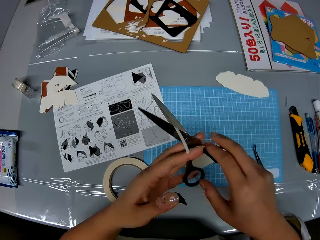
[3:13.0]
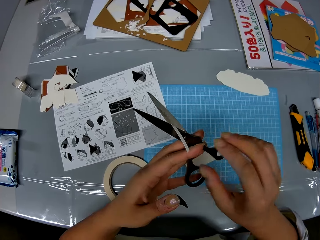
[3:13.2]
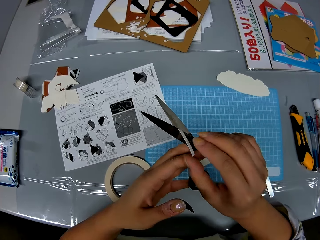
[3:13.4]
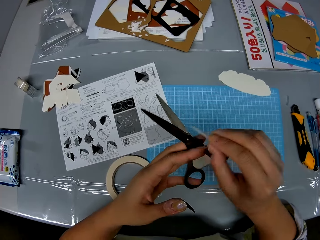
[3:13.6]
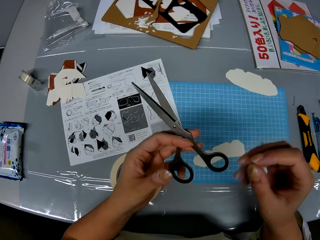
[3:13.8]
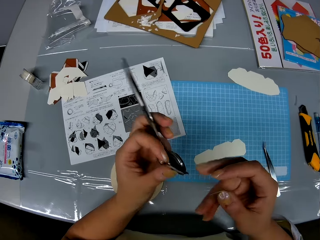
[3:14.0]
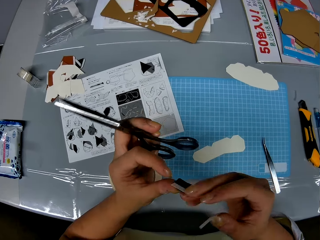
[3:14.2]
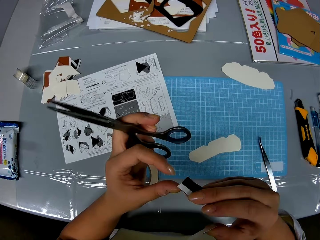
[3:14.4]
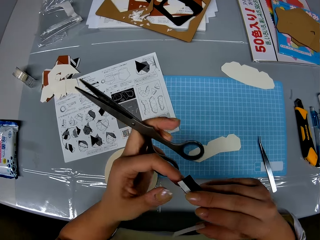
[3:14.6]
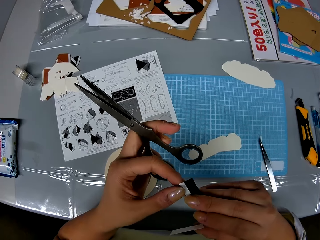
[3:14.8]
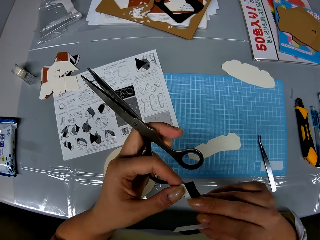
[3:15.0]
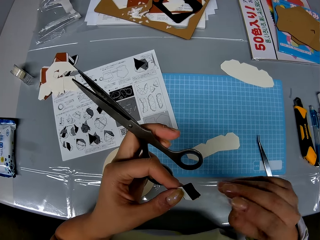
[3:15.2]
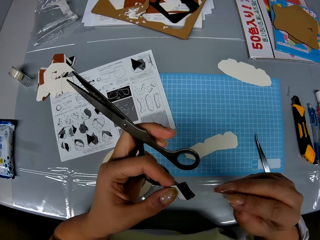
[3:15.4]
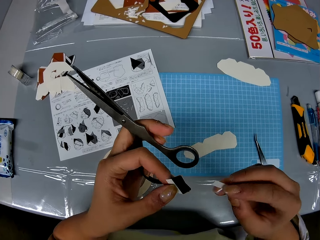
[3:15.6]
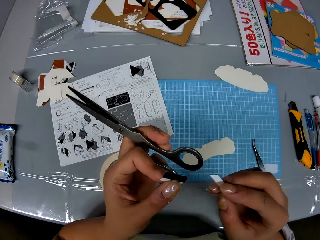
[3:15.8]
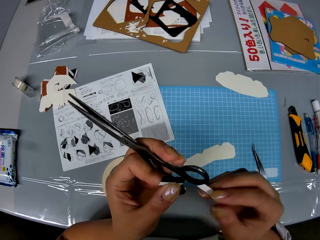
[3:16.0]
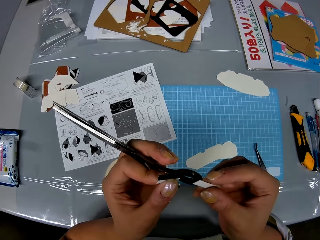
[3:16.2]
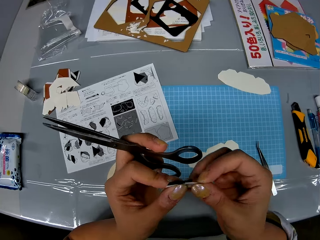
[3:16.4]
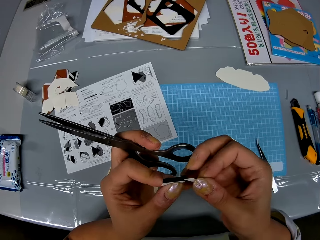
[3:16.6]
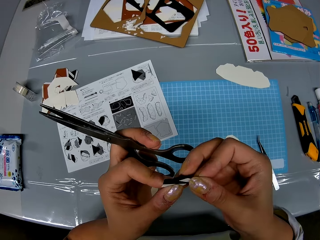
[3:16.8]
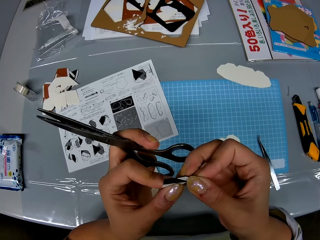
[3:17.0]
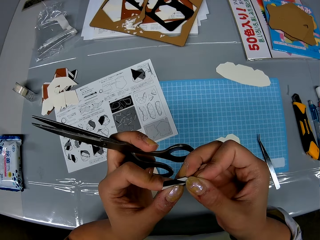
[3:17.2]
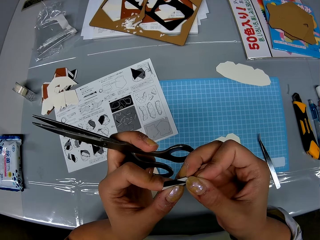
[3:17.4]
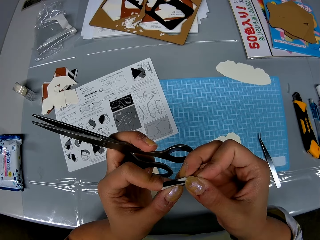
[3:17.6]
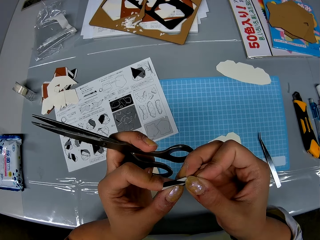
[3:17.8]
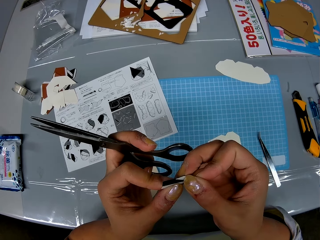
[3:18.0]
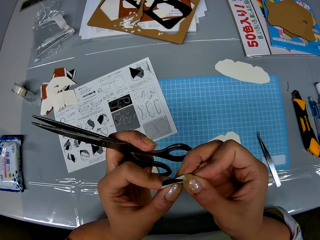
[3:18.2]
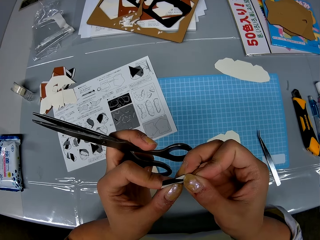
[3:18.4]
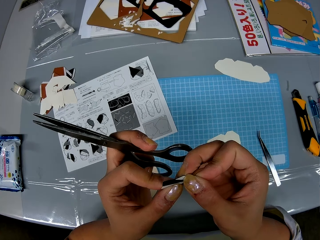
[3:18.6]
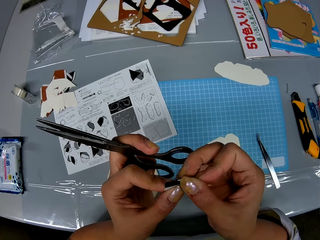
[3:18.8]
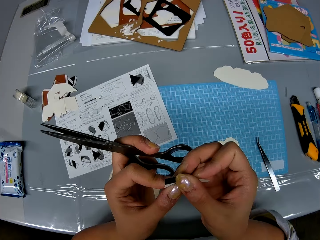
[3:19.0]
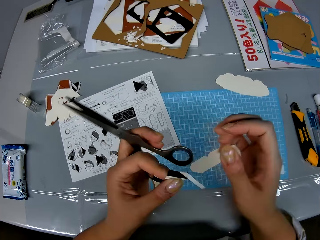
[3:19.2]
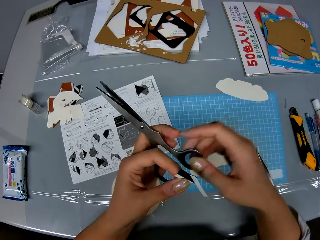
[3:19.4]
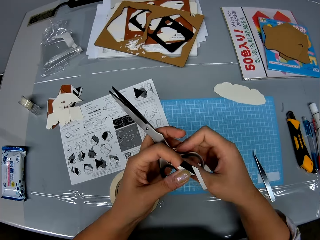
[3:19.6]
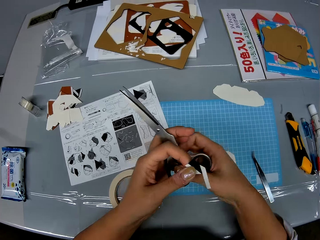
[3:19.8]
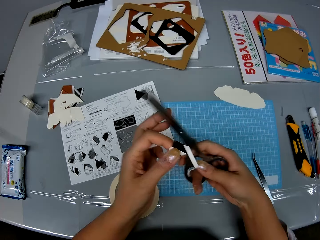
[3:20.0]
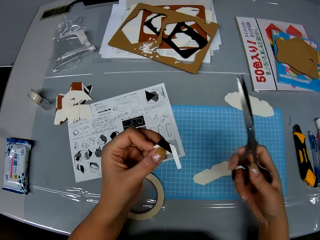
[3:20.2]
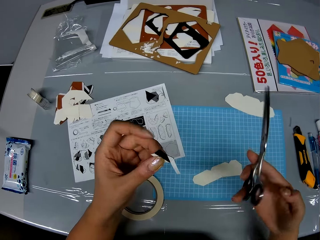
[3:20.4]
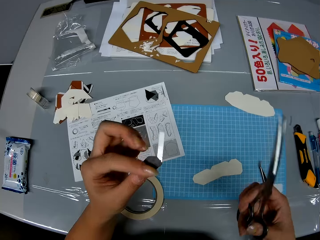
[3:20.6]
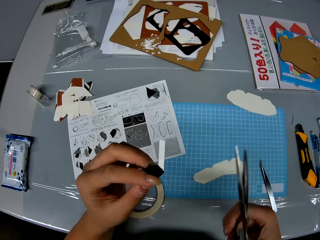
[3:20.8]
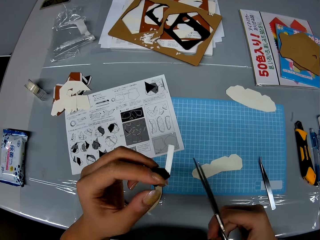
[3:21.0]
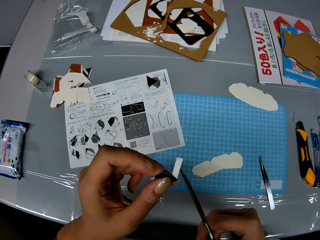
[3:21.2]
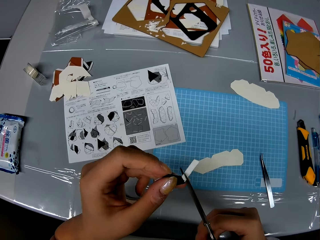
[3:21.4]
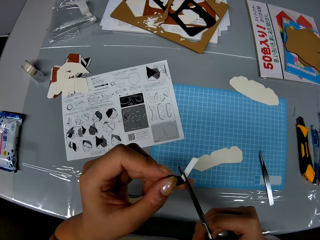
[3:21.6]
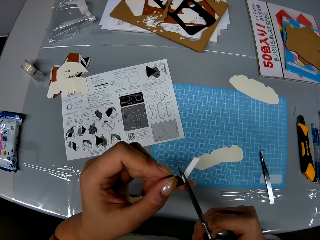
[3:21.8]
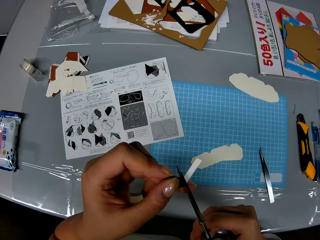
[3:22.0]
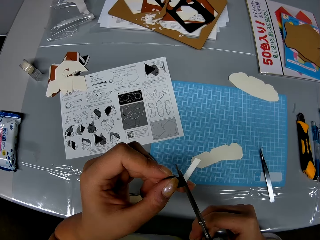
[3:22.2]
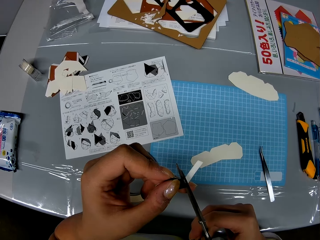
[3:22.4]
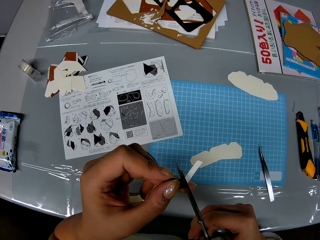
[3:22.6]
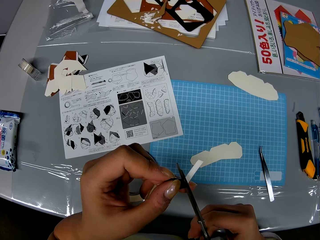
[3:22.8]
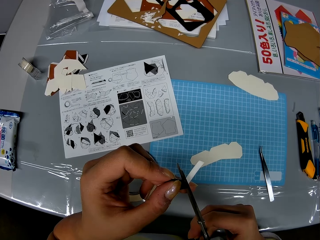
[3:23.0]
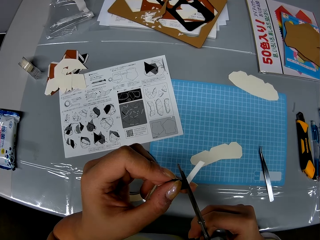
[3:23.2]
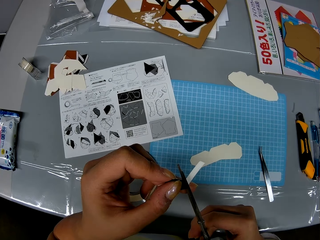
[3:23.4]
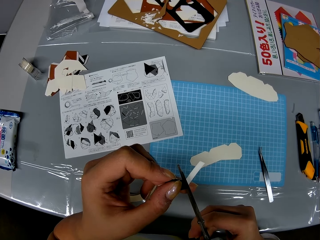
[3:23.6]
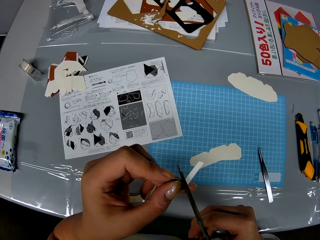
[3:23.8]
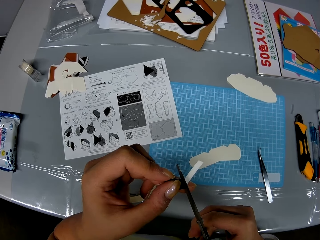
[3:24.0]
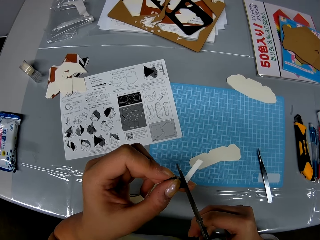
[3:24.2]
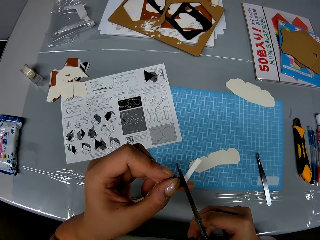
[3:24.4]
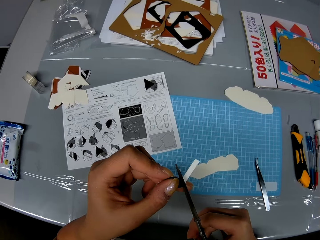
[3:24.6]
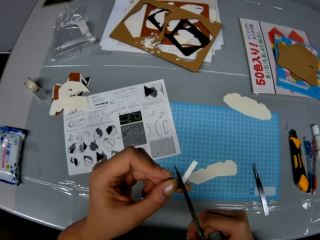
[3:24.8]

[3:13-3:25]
The camera wearer removes the tape from the scissors. They hold the scissors on the left fingers. They turn something. They place the tape on another side of the craft. They hold the scissors with the right hand. They cut out the tape with the scissors.

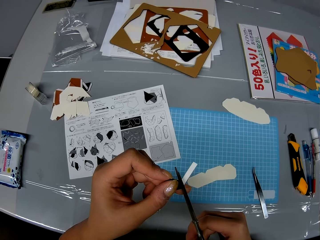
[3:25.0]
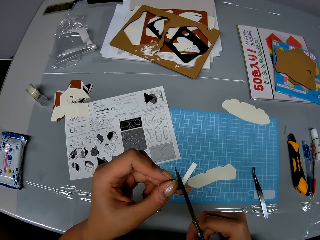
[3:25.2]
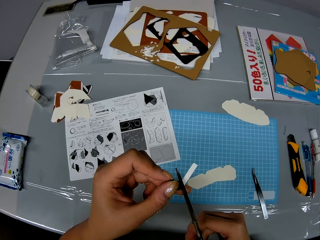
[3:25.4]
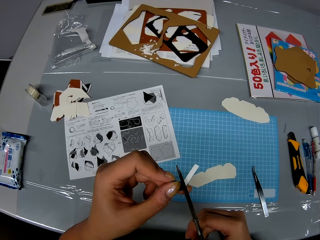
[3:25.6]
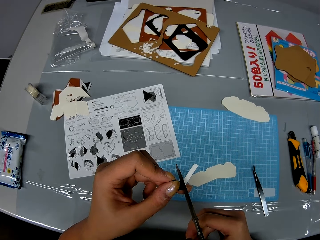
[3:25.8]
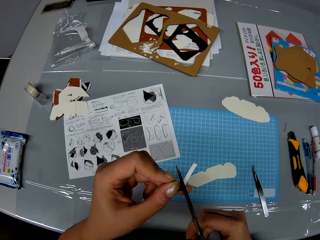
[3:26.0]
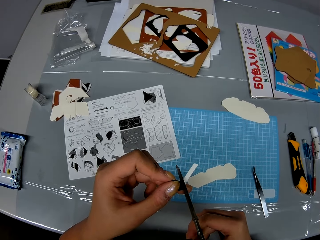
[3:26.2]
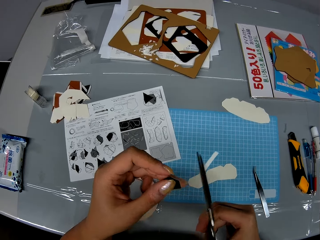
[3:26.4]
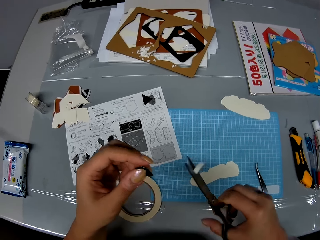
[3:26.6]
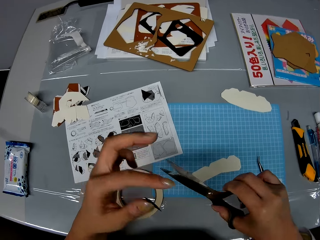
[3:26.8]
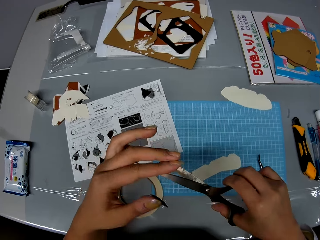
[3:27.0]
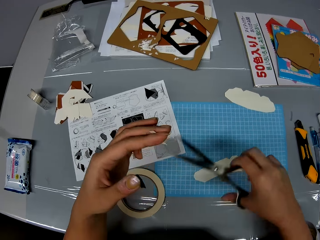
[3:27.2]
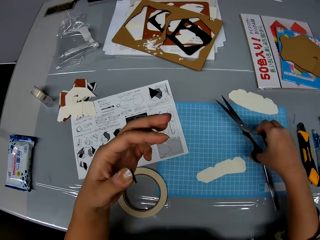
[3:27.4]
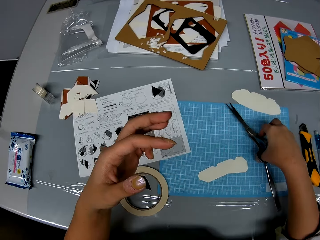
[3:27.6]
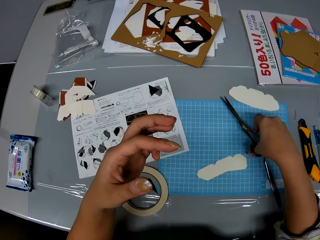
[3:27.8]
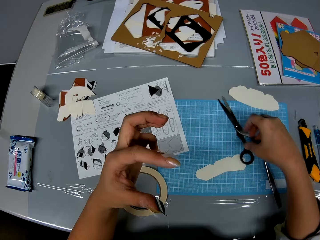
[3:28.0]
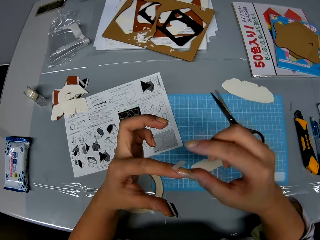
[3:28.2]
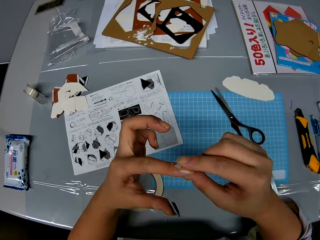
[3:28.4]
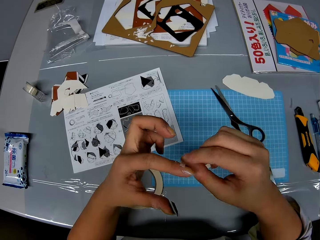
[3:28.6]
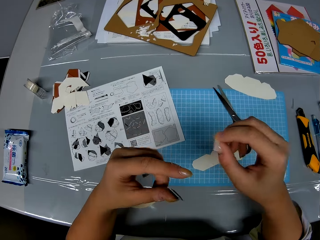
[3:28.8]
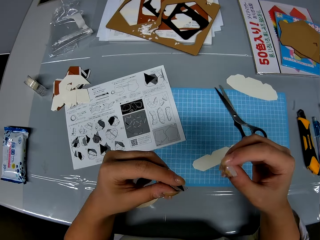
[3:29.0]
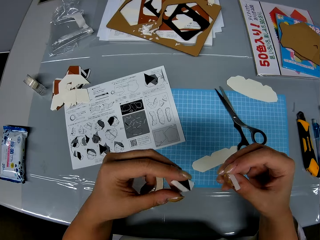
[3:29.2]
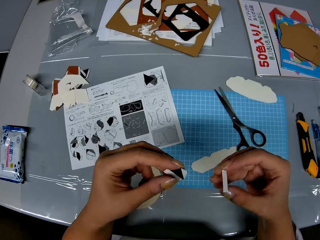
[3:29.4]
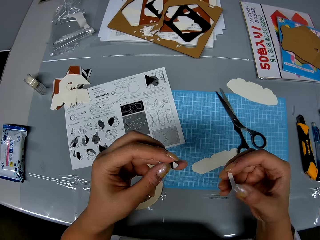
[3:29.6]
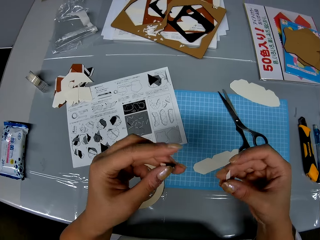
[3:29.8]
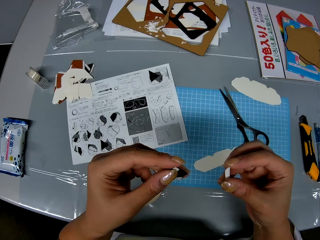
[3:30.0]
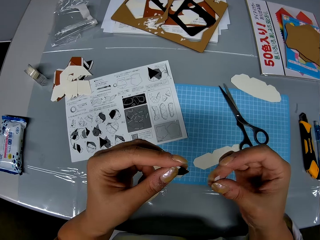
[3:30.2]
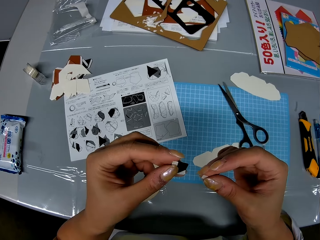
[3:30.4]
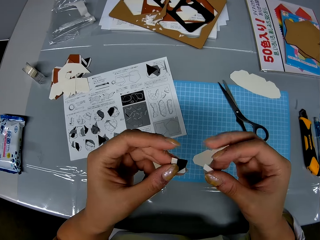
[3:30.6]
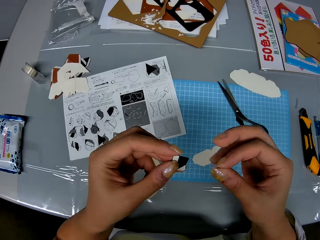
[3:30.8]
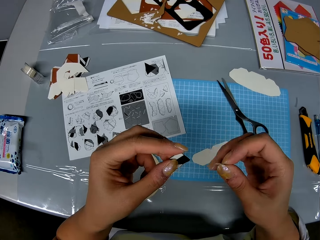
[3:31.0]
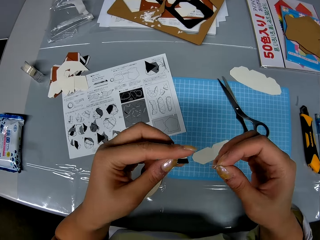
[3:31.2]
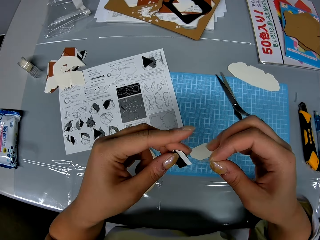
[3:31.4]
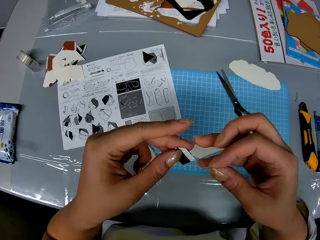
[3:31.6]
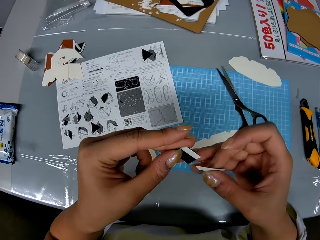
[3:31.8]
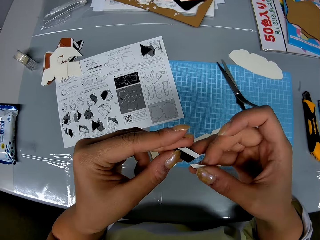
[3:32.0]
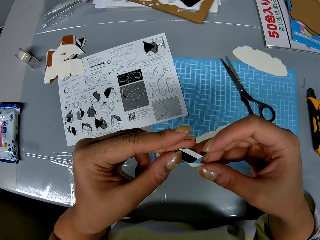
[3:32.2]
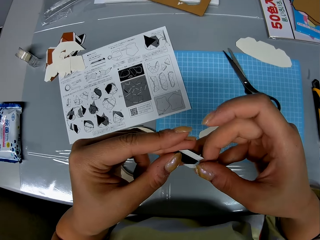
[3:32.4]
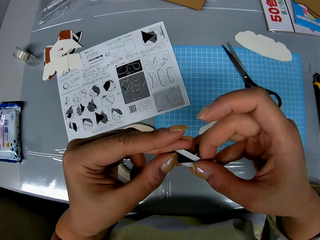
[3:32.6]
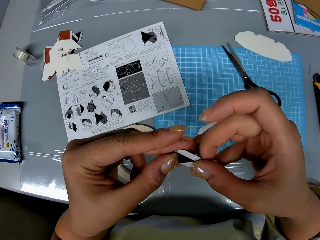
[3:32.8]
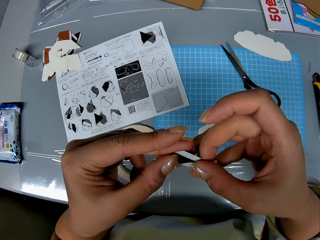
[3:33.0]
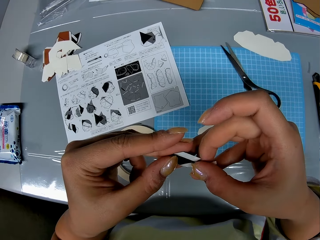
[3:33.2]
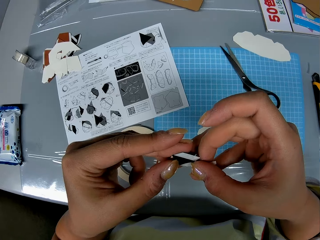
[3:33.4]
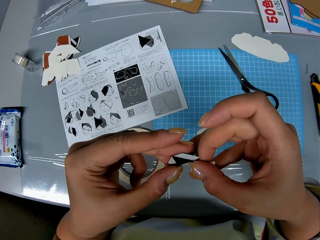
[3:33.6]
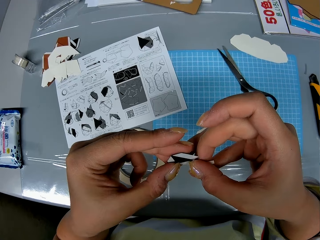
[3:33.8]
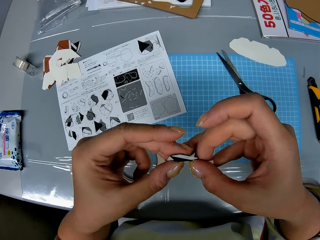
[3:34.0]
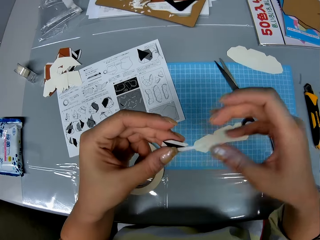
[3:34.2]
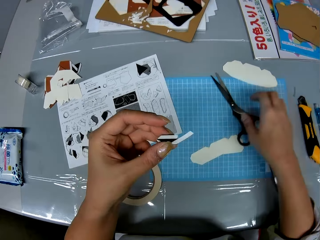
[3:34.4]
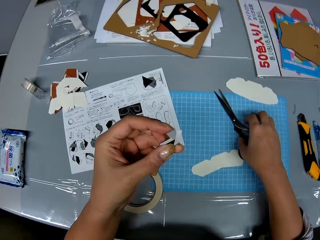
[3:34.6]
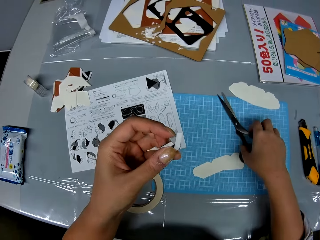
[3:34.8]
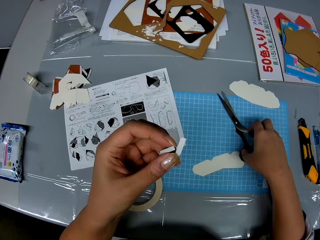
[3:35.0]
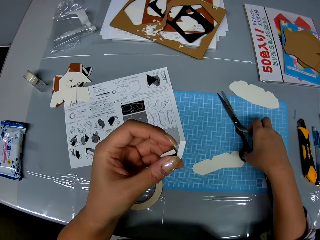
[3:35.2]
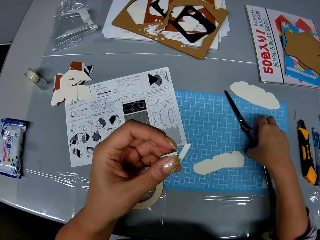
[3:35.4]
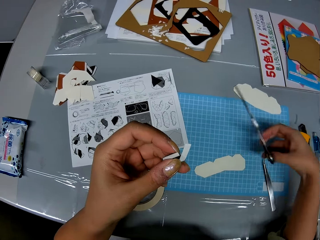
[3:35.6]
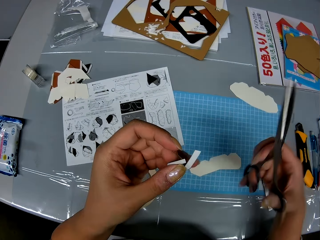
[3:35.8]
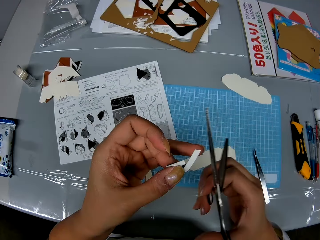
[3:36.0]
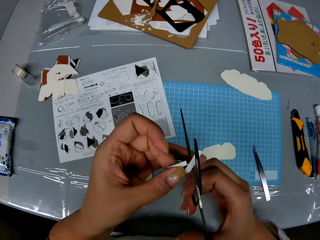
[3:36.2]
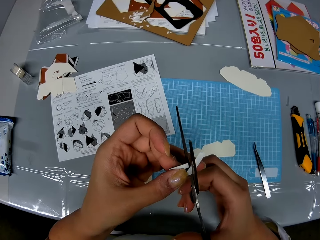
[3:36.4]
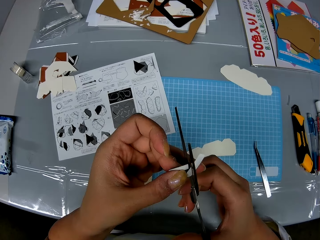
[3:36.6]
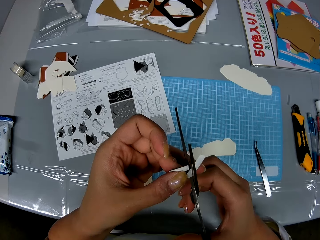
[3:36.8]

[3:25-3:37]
The camera wearer cuts the tape. They drop the scissors on the table. They remove a tape from the left finger. They turn something. They place the tape on another side of the craft. They pick up the scissors from the table.
